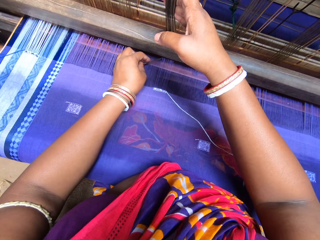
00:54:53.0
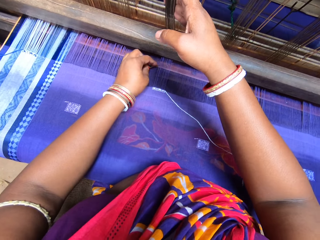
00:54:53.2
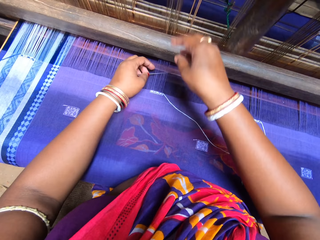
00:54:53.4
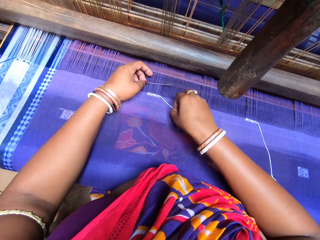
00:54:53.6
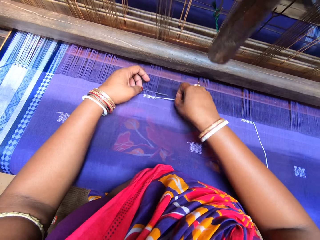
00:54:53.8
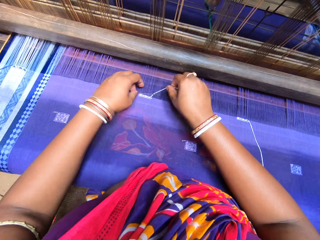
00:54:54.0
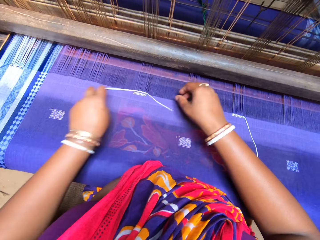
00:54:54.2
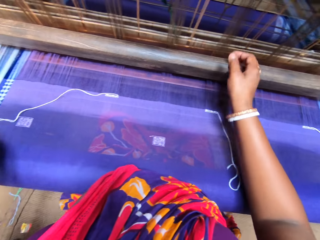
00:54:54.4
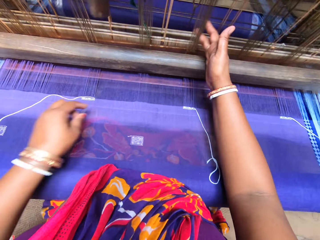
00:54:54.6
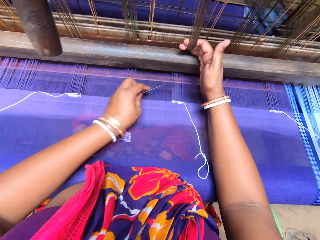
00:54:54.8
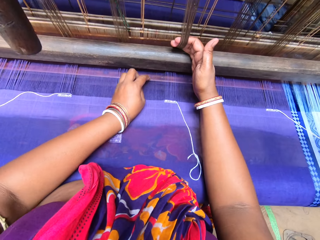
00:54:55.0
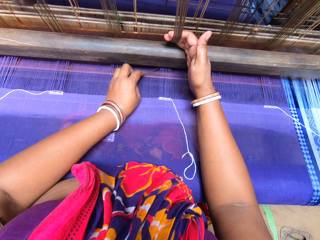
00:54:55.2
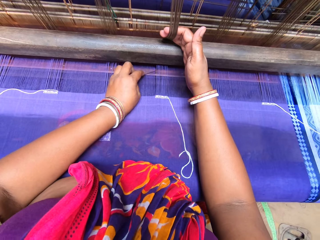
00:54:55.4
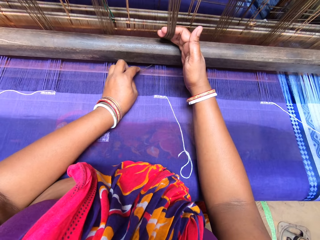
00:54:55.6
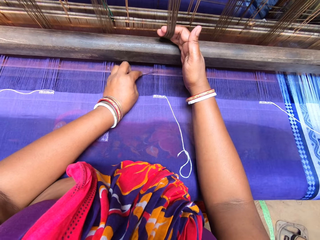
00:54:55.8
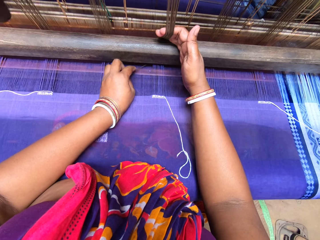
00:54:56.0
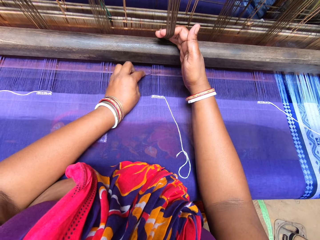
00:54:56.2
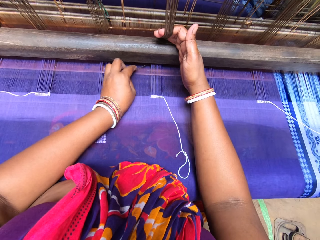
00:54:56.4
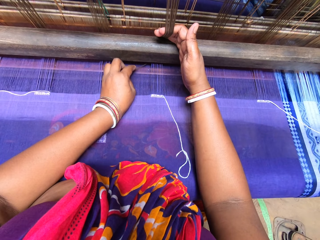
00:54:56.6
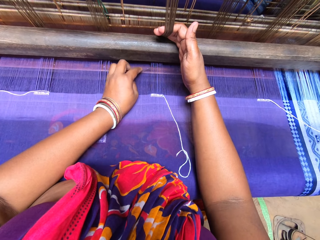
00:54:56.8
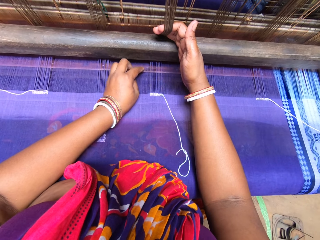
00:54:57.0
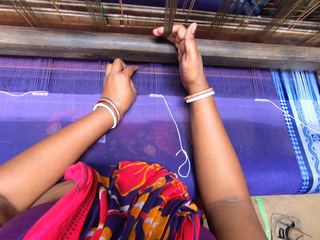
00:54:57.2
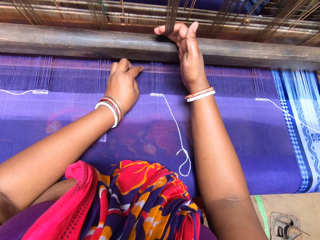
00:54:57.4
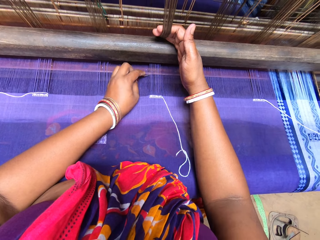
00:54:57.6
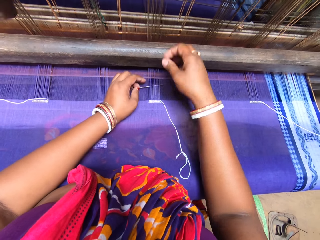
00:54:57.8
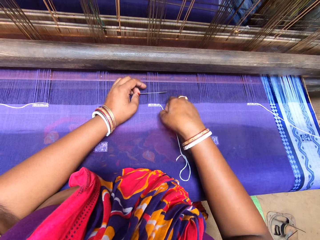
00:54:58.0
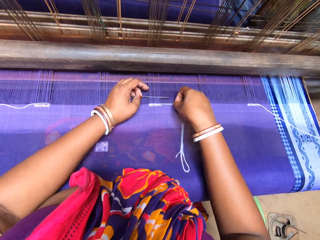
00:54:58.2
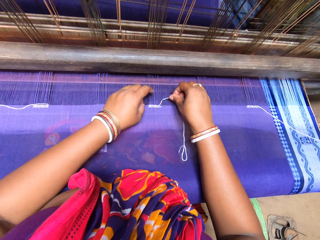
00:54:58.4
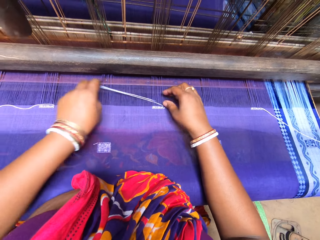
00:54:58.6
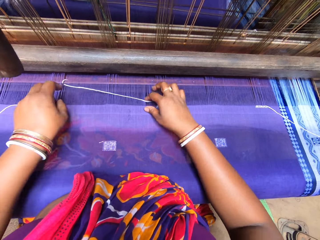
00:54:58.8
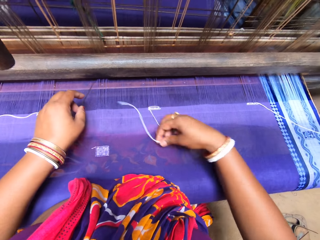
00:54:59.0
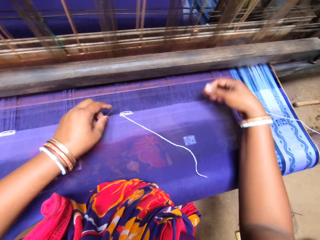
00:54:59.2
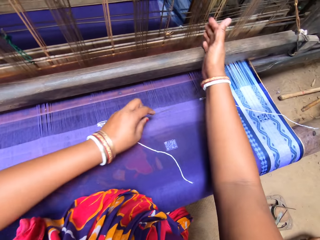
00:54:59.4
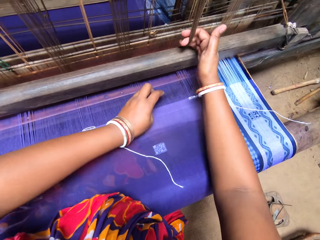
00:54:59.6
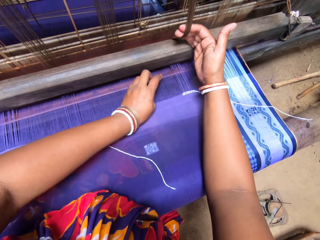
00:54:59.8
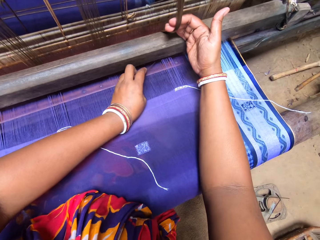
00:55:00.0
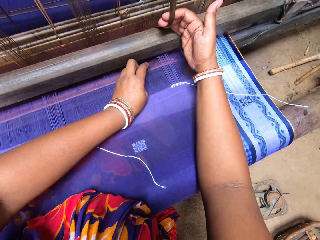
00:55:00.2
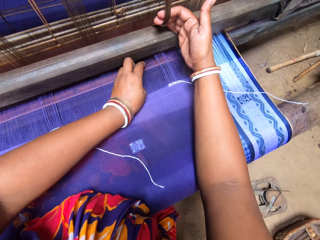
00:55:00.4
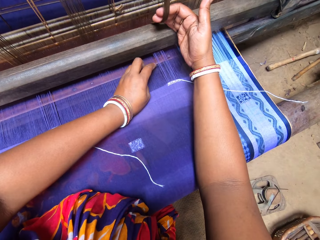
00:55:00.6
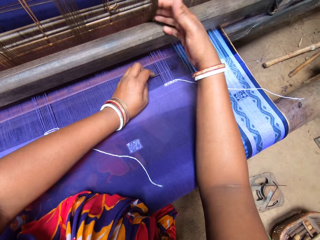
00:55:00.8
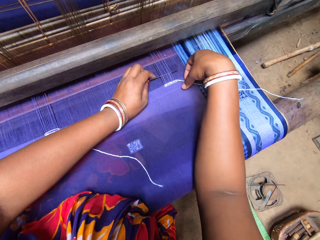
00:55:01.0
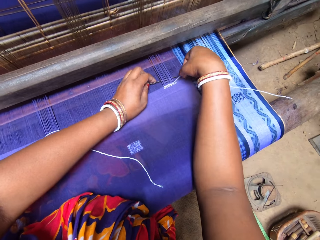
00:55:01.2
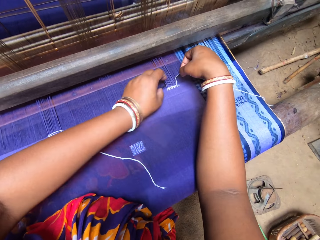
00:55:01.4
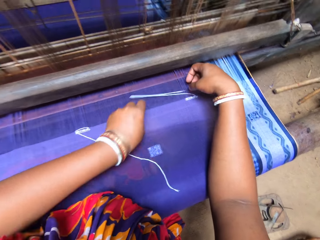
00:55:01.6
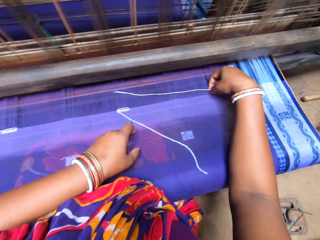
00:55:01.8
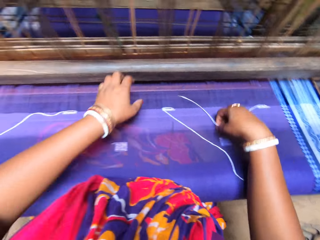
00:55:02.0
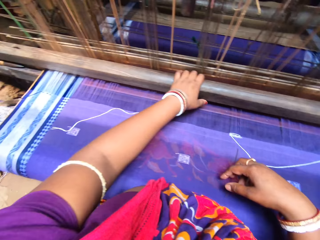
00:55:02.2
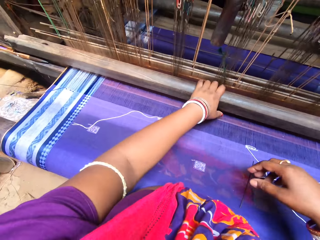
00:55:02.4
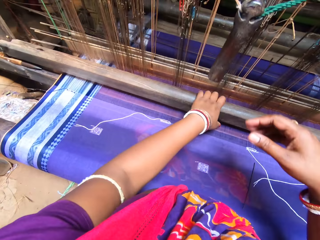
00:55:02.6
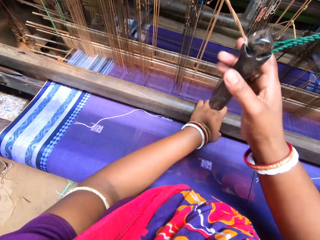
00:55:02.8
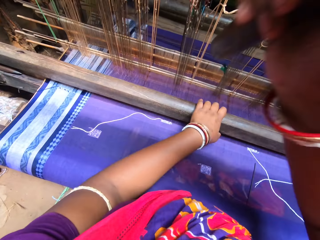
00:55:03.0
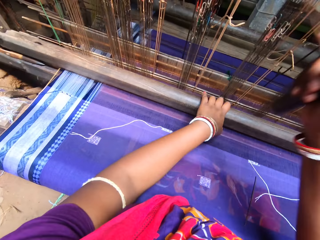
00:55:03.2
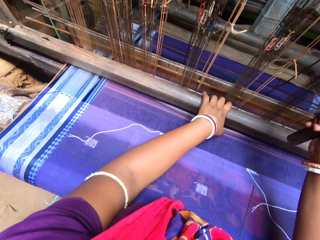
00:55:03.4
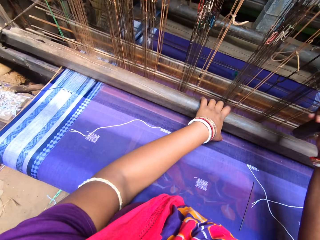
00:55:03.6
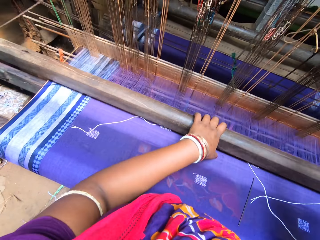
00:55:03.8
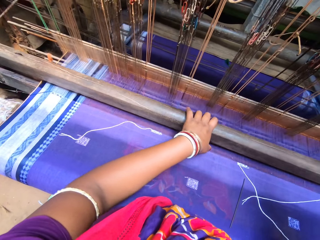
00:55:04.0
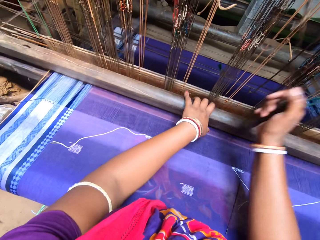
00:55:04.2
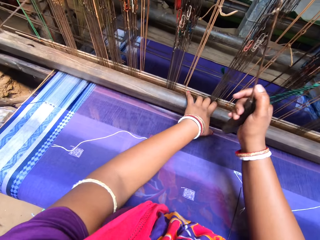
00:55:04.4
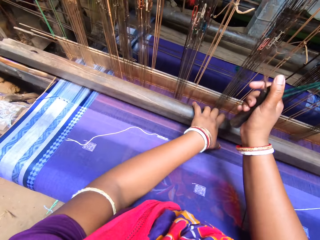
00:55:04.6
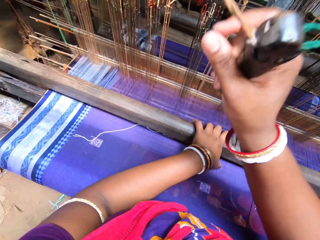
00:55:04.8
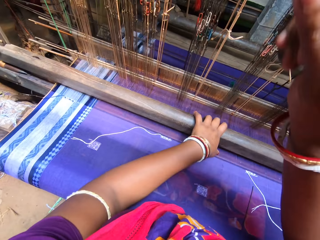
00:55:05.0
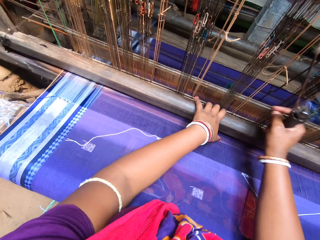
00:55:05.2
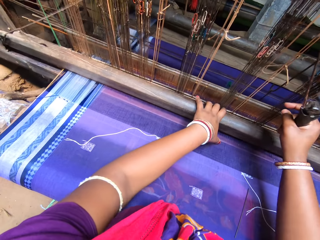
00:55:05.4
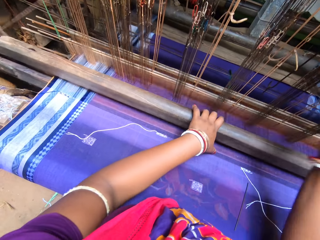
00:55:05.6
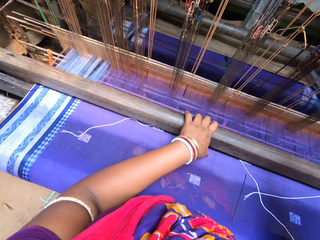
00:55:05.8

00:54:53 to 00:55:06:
The camera wearer drops the pin on the tapestry with her left hand. She weaves the tapestry on the handloom with both hands. She rolls the machine on the fabric.

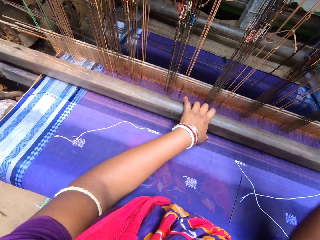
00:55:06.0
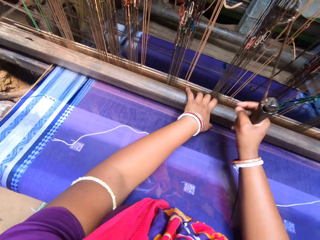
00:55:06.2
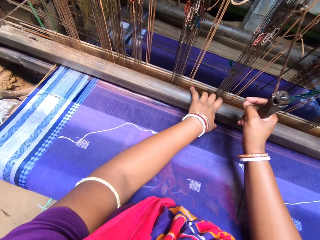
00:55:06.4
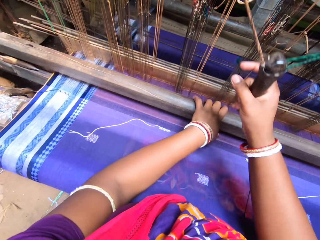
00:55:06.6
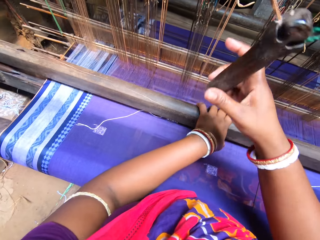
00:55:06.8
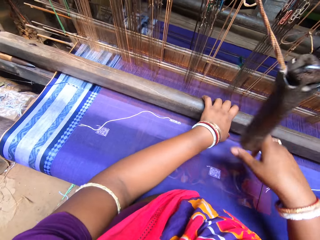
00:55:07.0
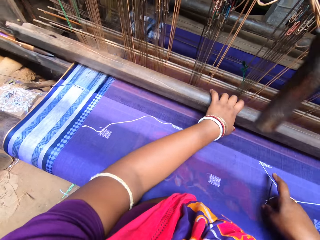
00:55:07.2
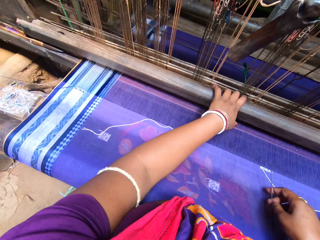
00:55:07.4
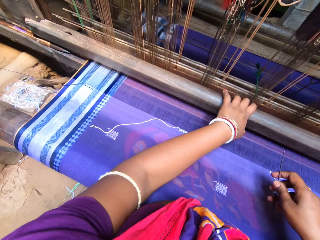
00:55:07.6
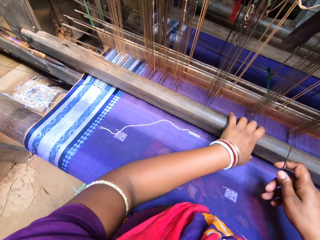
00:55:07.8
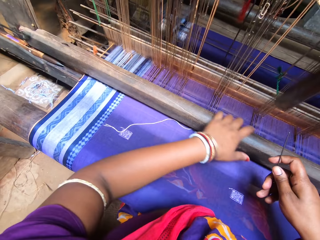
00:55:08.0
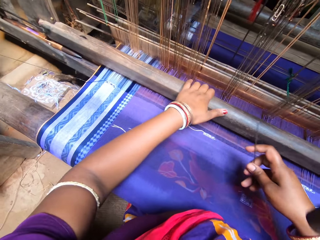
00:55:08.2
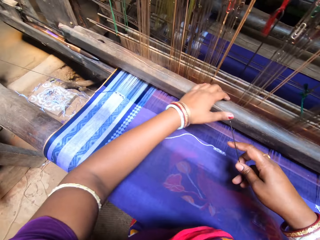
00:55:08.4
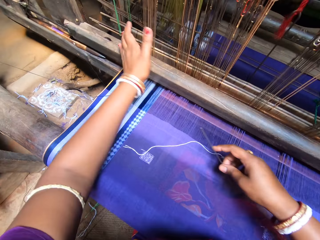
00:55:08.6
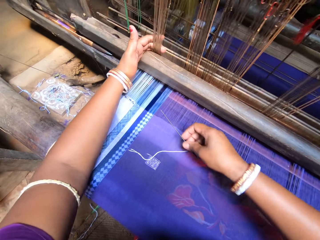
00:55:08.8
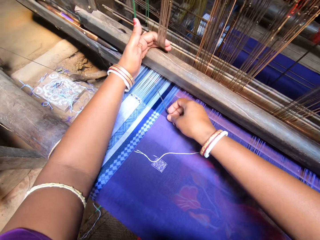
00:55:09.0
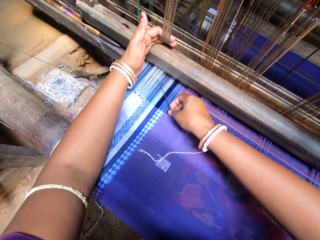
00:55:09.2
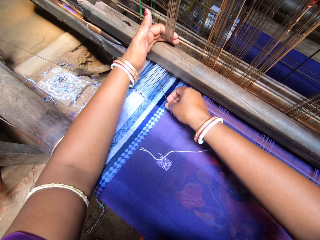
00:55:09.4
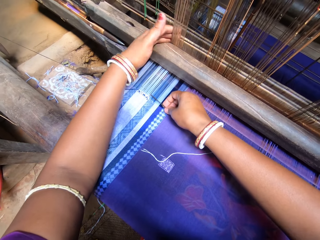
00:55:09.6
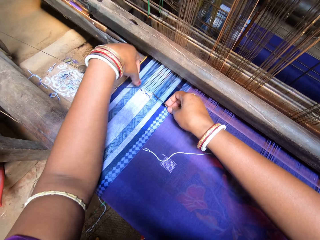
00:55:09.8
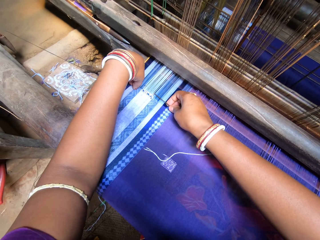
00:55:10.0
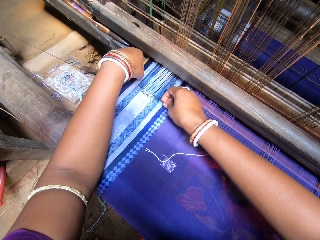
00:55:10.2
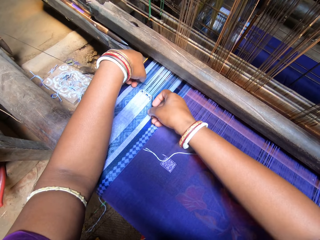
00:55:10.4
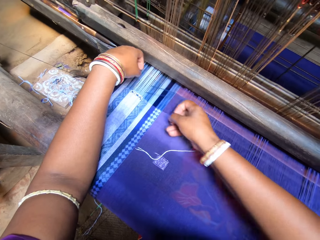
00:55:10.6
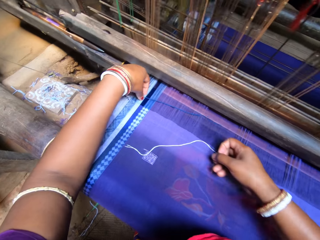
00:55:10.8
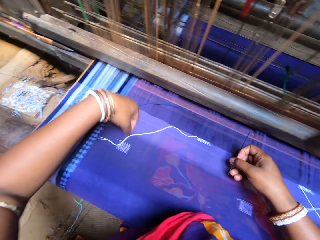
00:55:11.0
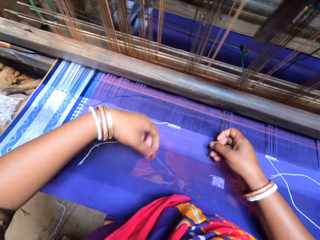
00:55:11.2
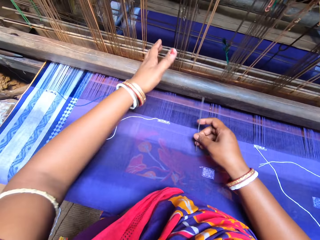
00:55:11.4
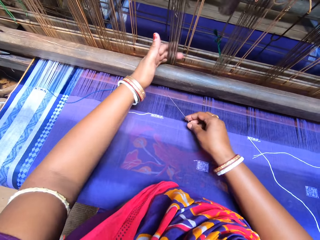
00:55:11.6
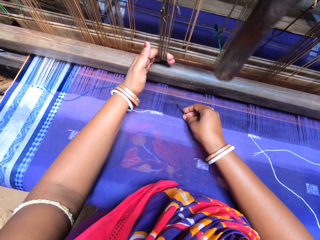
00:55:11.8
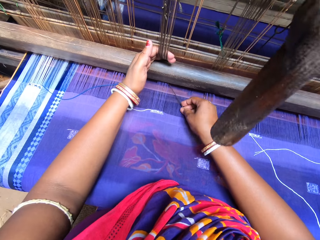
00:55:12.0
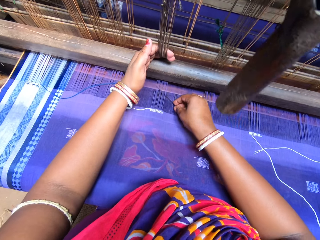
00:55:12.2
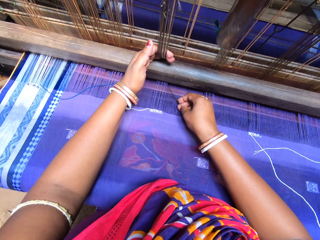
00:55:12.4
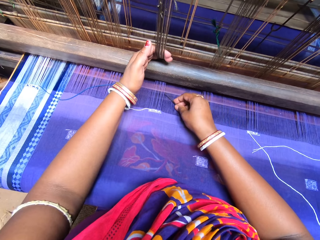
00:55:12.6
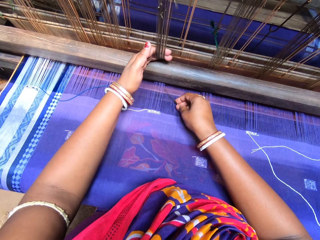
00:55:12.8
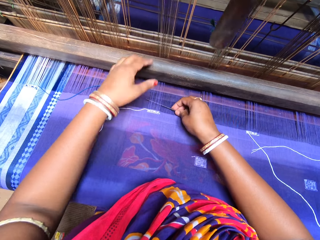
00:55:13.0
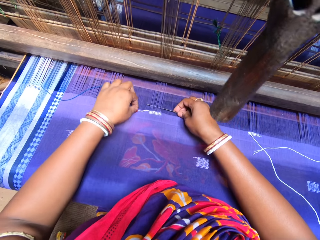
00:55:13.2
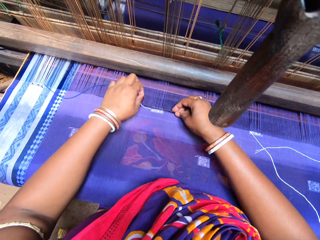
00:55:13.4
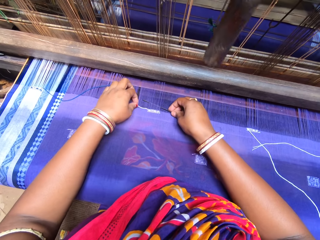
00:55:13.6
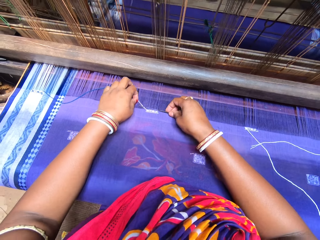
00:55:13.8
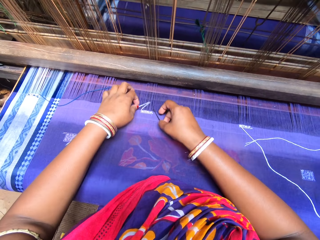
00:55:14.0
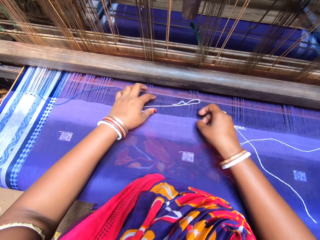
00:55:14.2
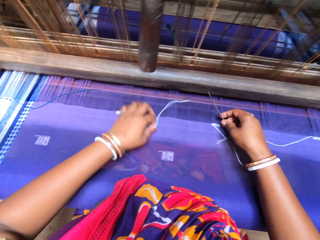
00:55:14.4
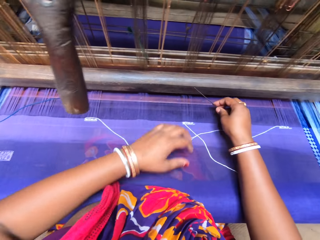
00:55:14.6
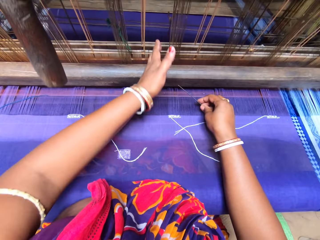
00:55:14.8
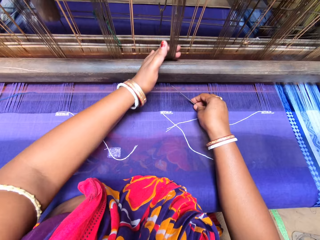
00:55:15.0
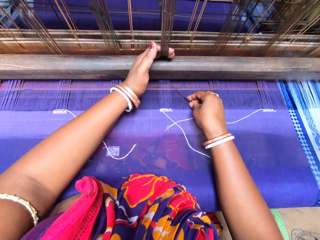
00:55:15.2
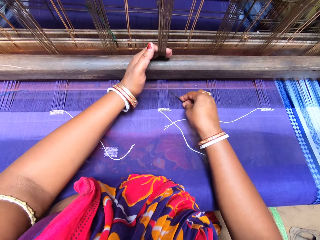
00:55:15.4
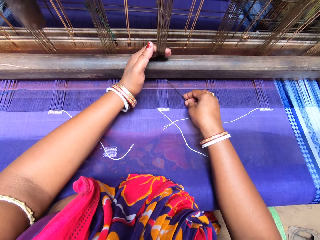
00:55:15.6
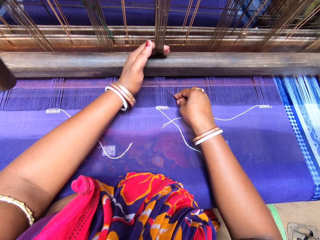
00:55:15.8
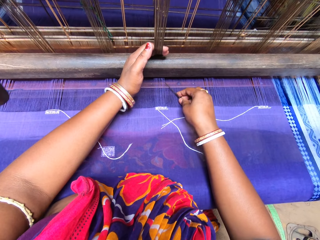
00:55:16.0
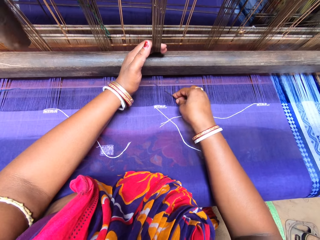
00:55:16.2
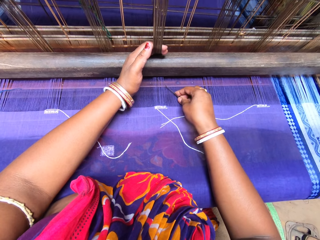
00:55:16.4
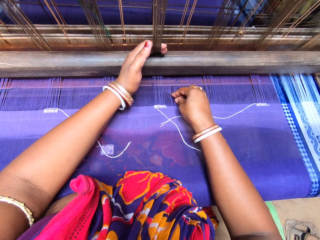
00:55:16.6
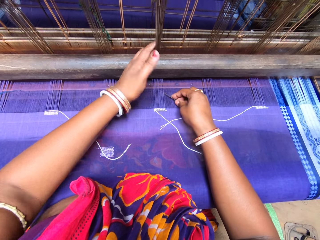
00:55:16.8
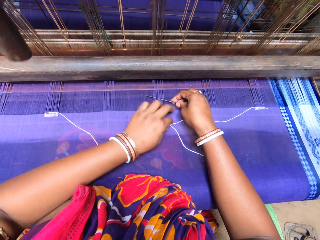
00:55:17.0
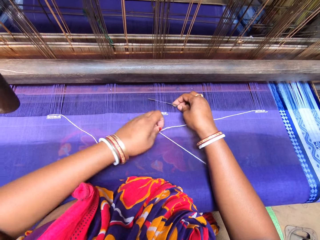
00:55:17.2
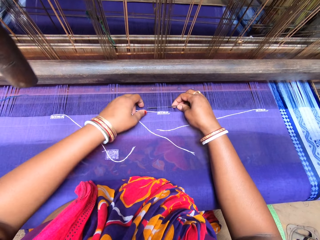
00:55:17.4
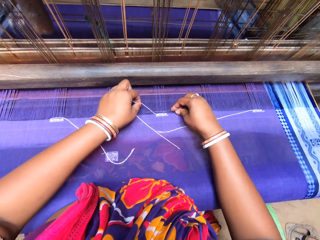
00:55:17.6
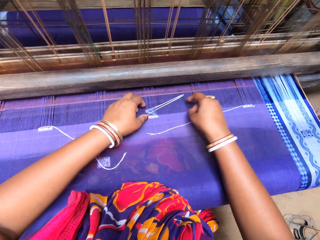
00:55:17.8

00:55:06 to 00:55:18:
The camera wearer picks the pin from the tapestry with her right hand. She rolls thread into the tapestry with the pin in her right hand.
